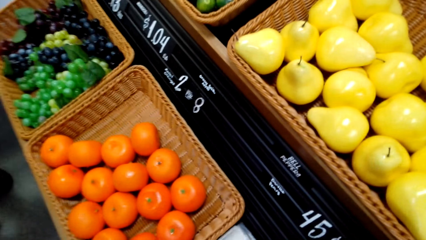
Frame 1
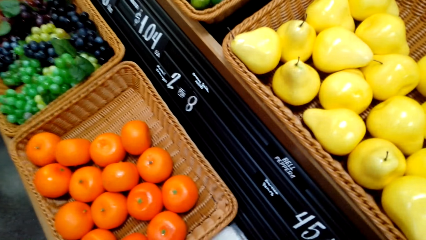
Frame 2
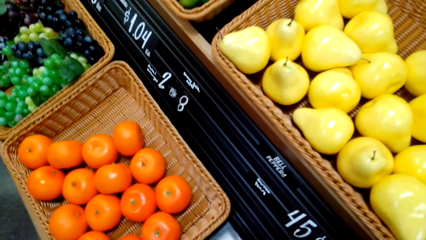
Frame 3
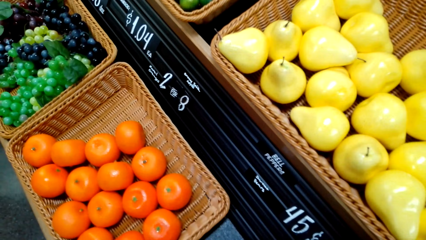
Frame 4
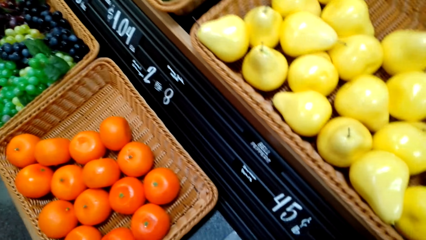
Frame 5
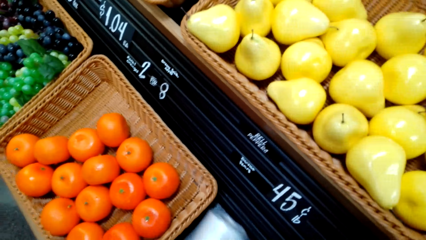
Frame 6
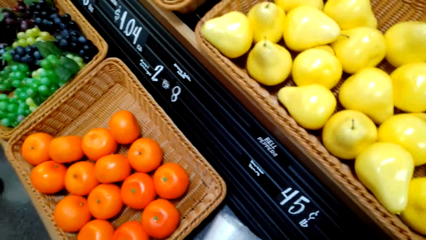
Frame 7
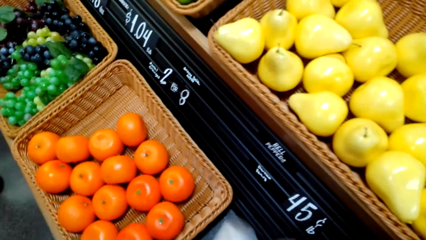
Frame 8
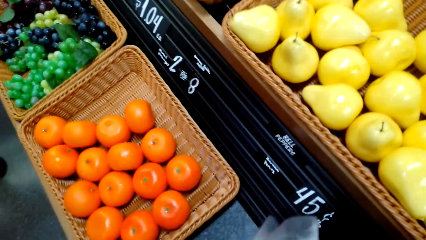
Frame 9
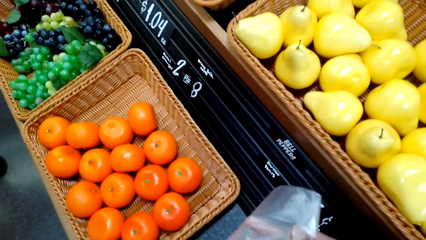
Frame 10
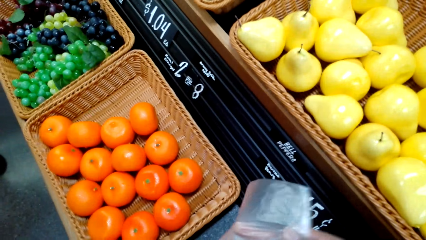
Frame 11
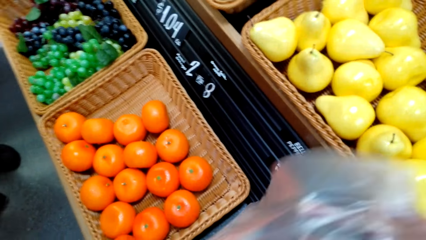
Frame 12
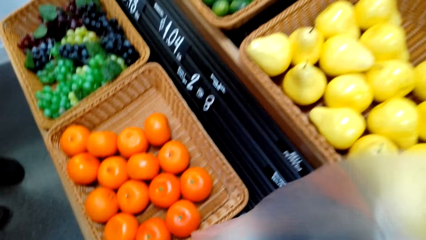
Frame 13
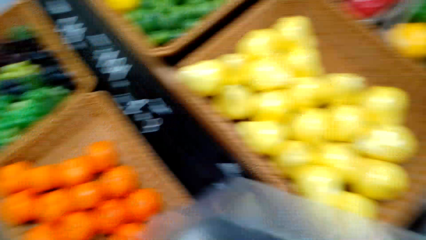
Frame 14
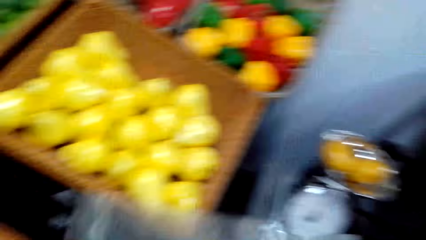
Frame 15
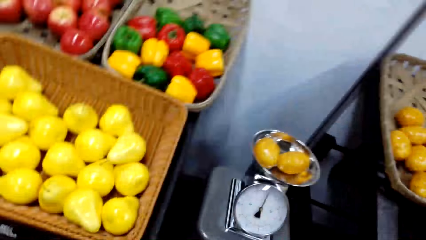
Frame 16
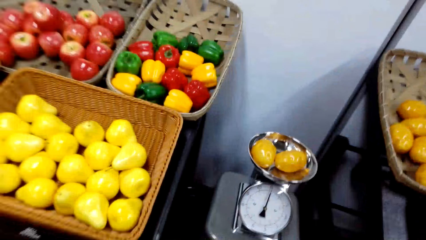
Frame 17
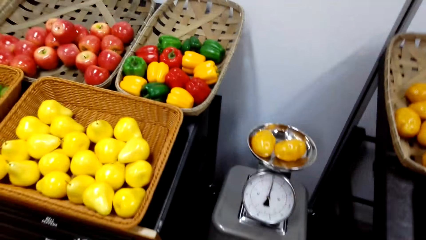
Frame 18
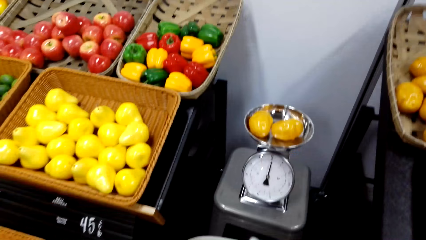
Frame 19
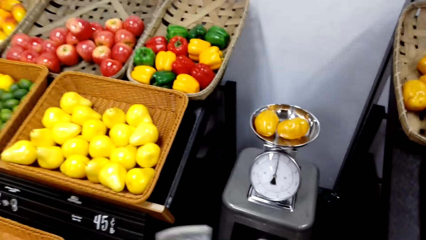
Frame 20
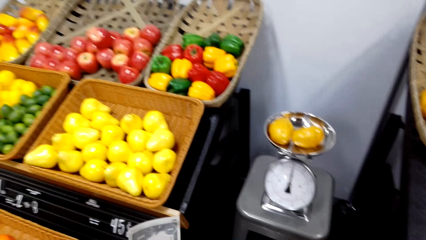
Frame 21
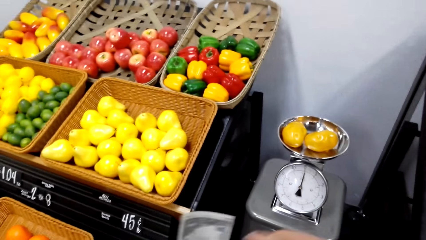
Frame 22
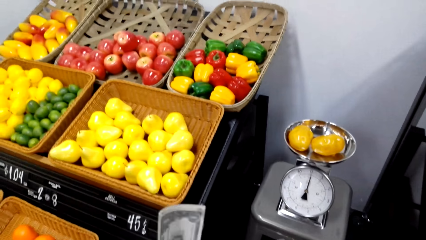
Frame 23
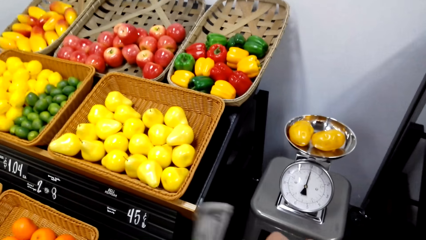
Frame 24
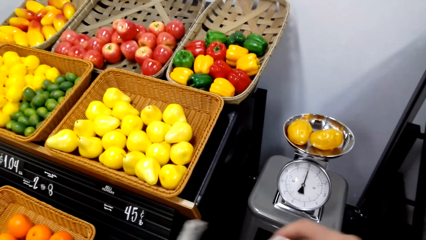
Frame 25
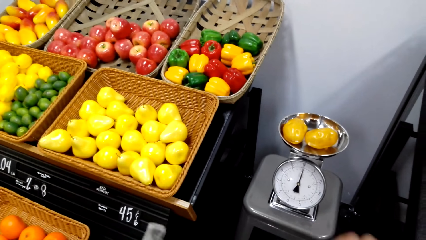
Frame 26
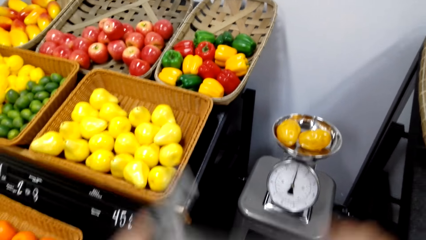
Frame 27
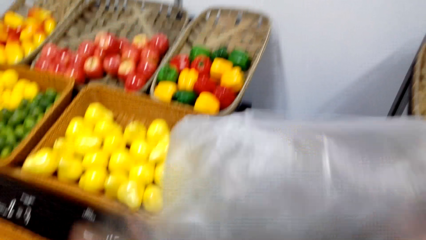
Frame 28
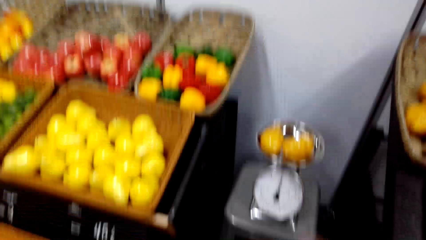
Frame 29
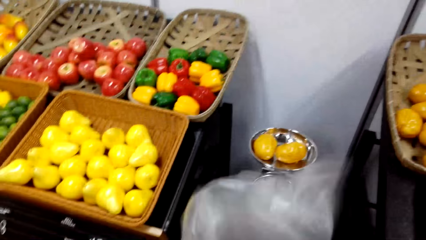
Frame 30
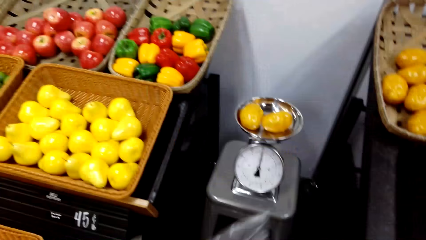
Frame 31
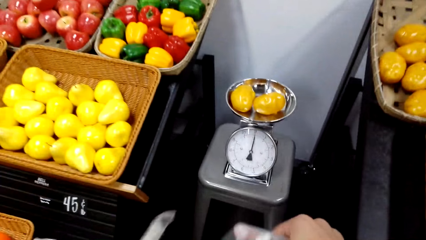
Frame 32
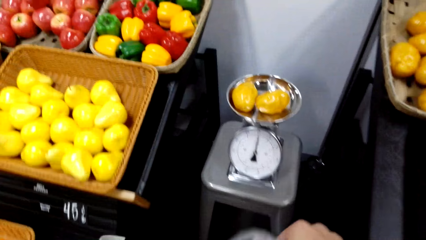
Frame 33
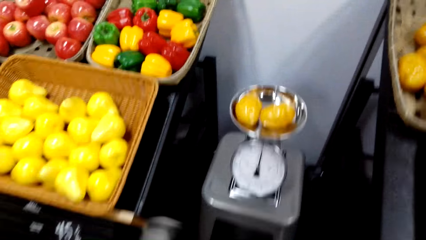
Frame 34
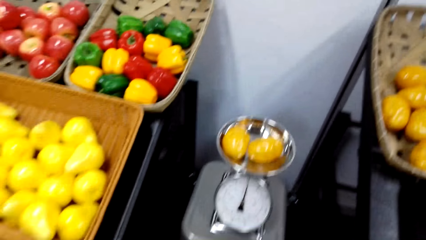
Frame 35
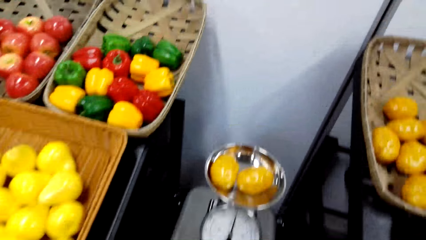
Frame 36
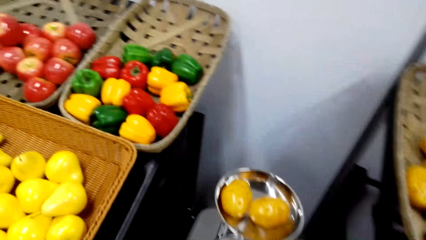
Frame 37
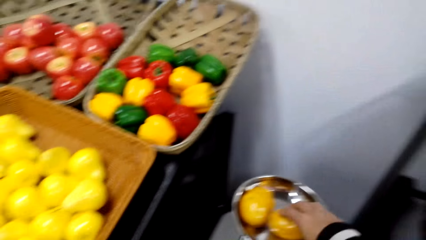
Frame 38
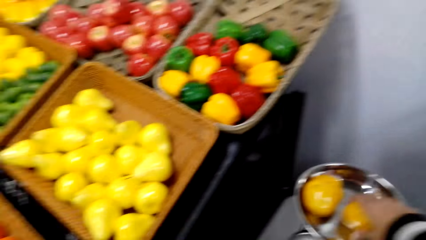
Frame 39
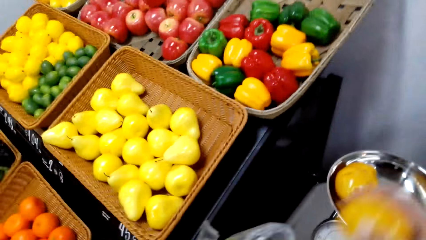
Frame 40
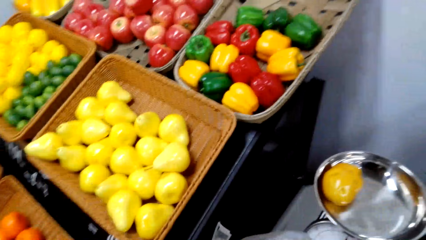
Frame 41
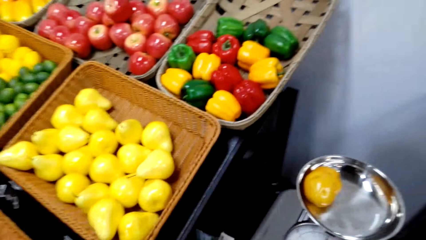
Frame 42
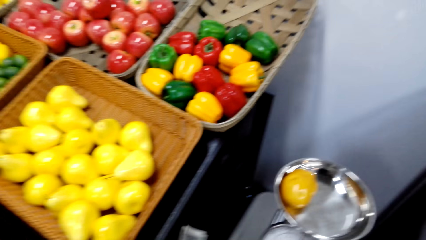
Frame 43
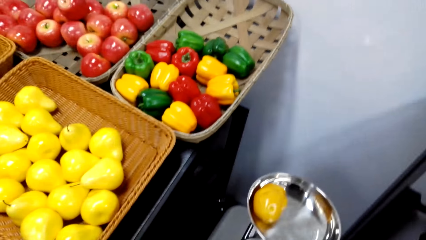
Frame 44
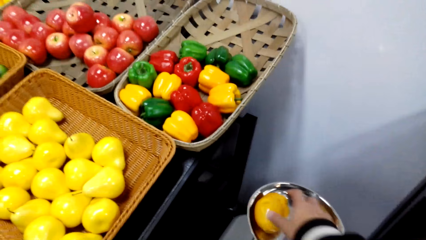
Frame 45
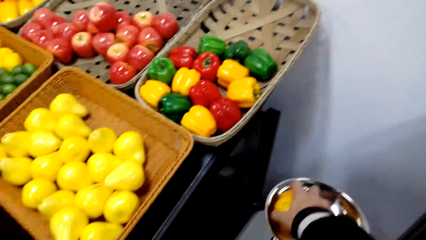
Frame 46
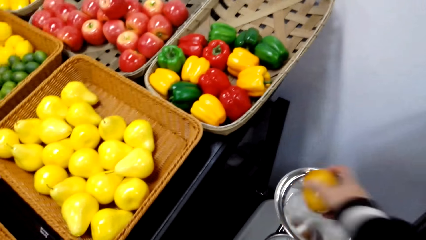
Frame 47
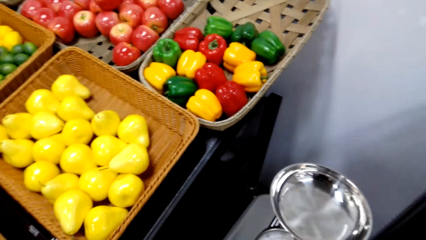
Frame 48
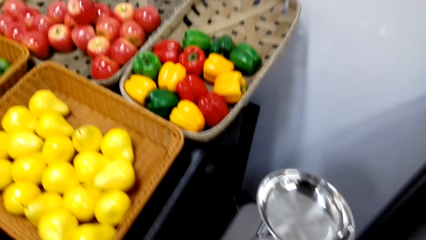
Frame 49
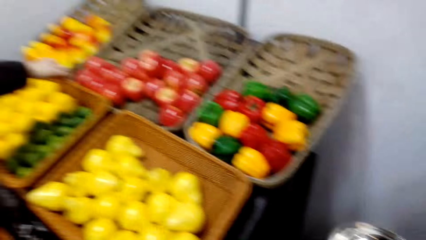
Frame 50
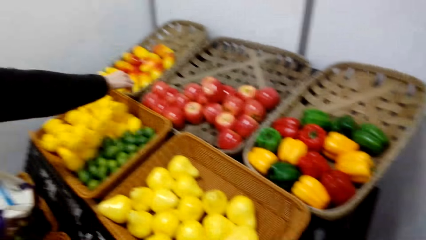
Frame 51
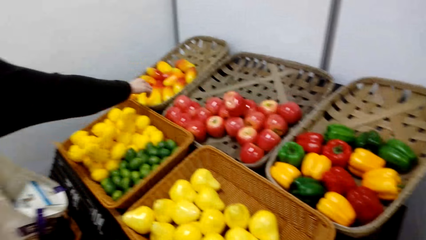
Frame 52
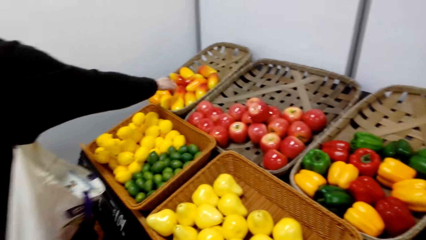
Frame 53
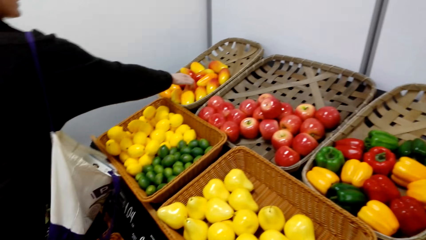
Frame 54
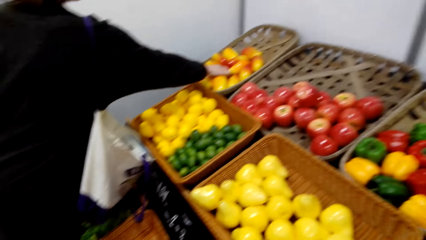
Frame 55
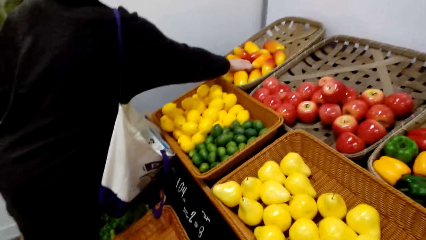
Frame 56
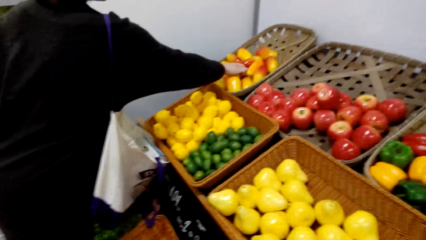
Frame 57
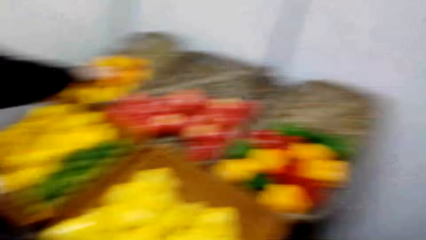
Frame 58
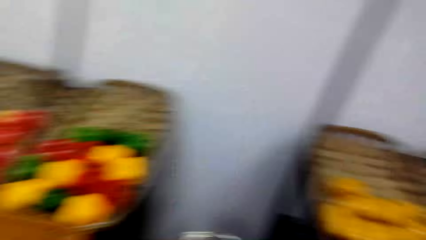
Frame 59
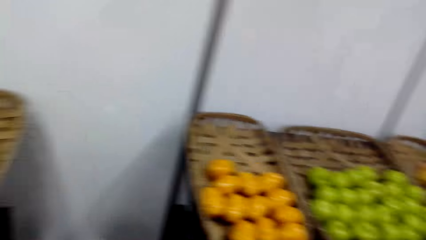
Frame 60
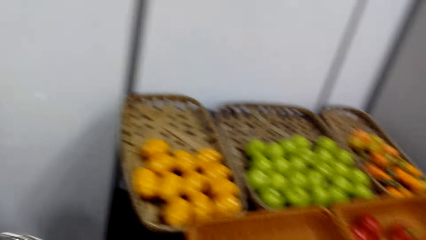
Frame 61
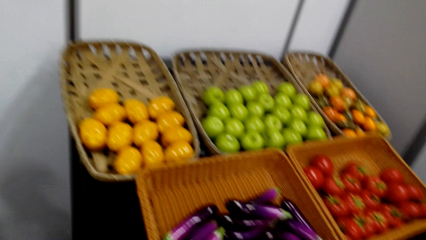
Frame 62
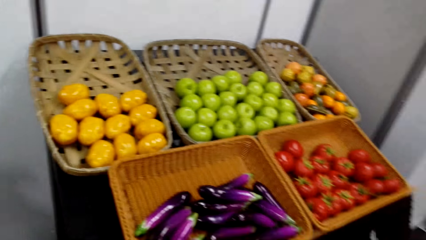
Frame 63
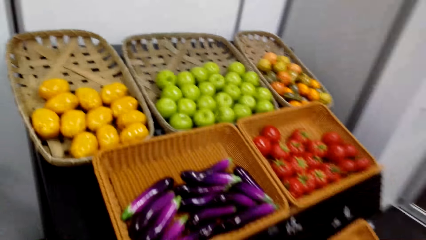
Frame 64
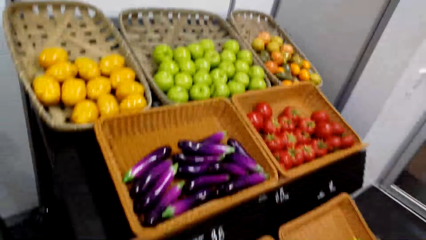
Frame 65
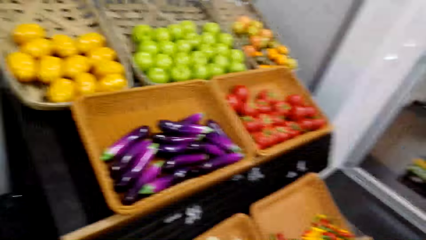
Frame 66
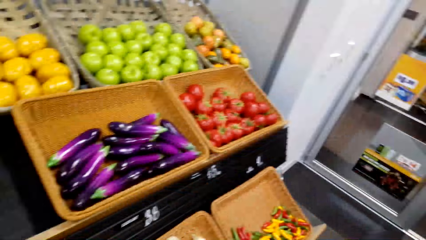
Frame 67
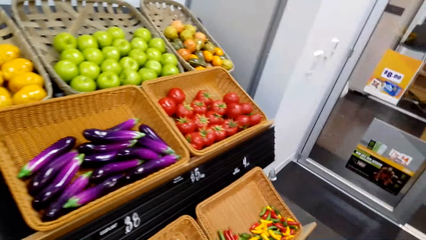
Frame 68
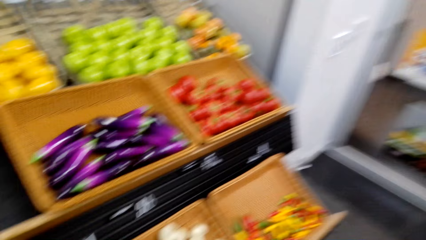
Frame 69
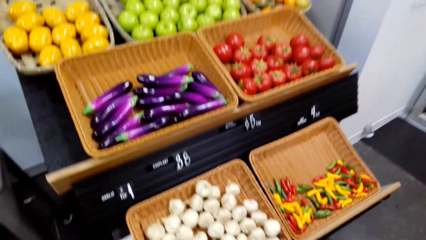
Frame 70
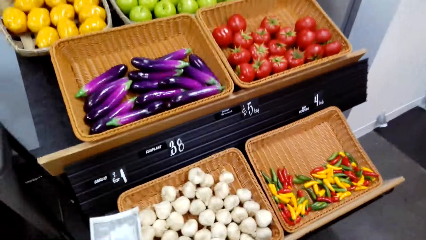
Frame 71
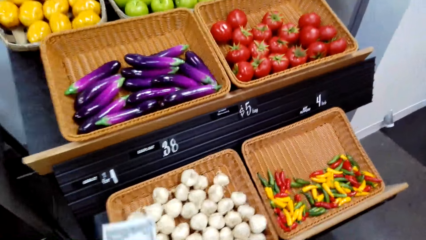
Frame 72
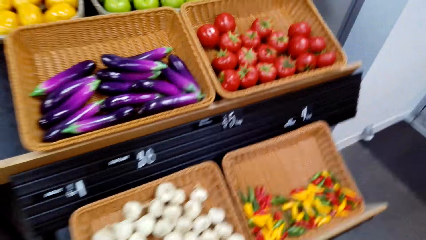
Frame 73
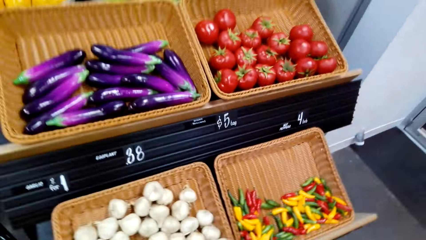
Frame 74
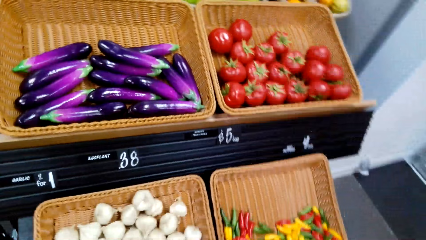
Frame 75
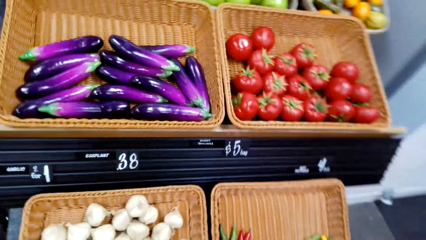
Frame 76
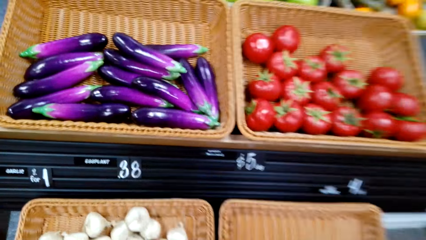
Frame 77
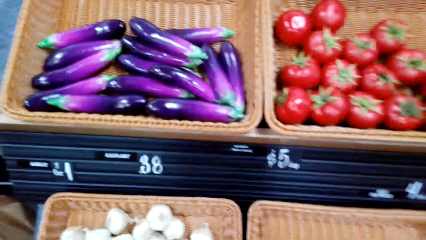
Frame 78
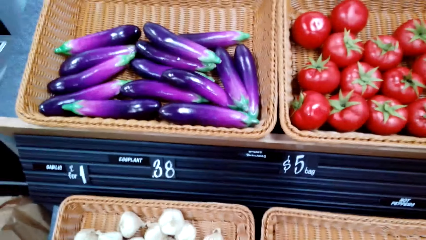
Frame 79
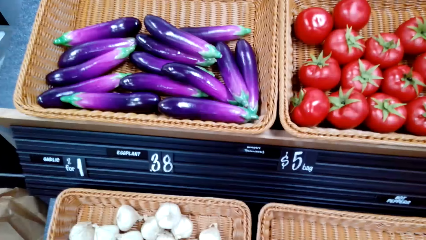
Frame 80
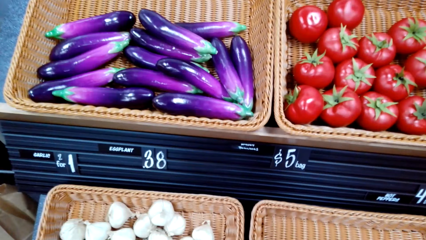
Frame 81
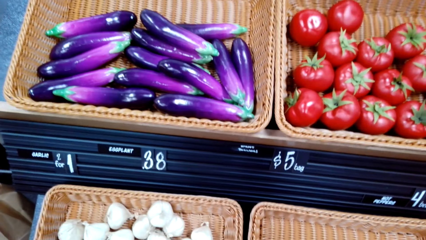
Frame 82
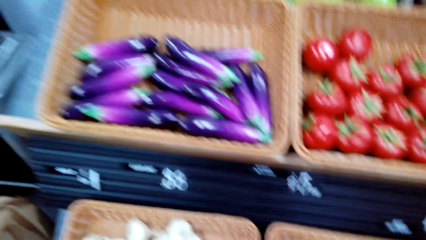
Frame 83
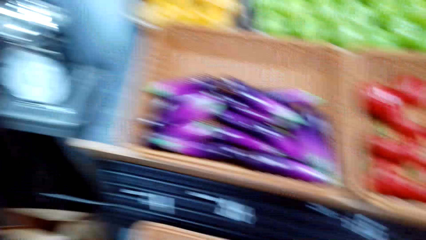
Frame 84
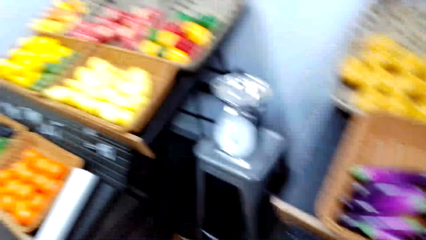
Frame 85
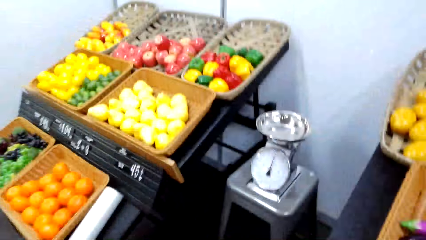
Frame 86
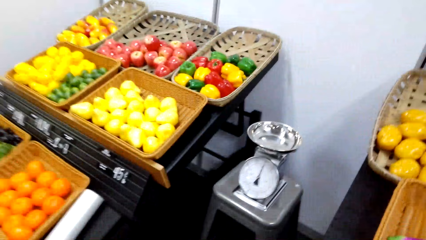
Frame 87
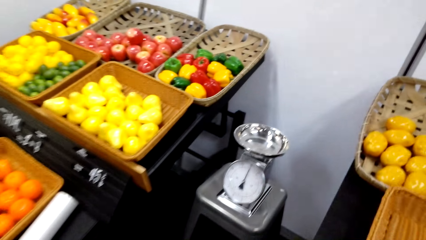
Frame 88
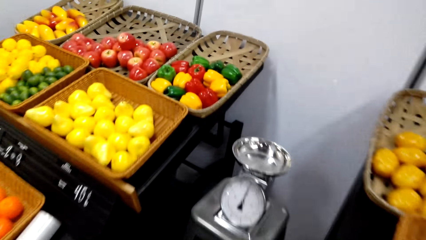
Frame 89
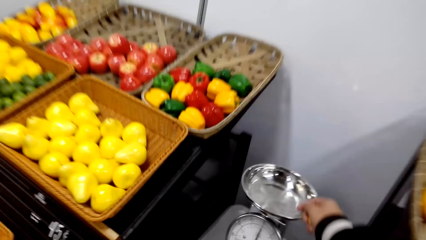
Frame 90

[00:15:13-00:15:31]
The camera wearer moves around. They take the polythene bag. They open the polythene bag. They take the fruit. They put the fruit in the polythene bag. They do so again. They look at the eggplant.
